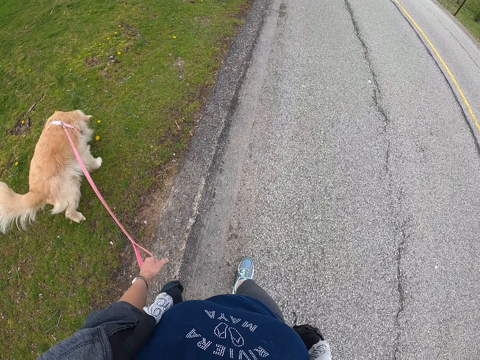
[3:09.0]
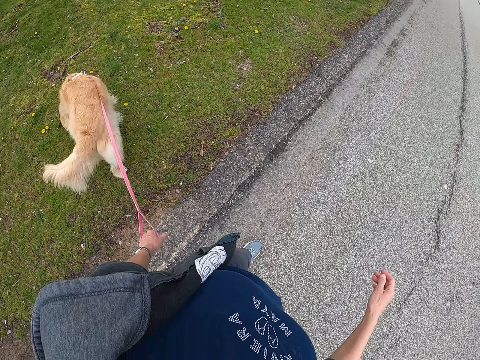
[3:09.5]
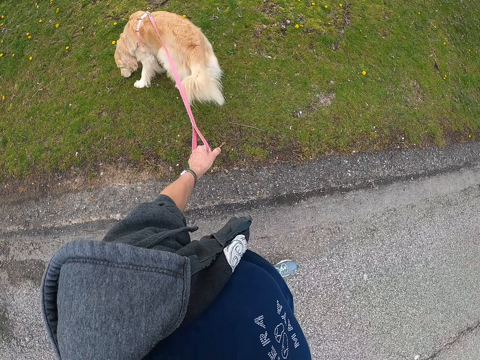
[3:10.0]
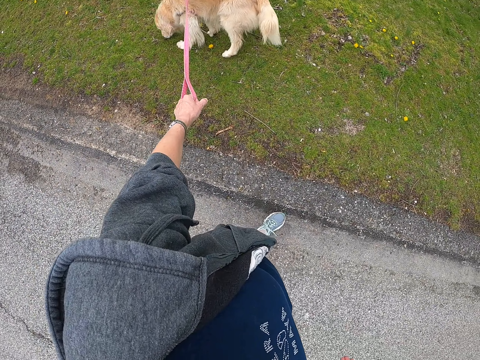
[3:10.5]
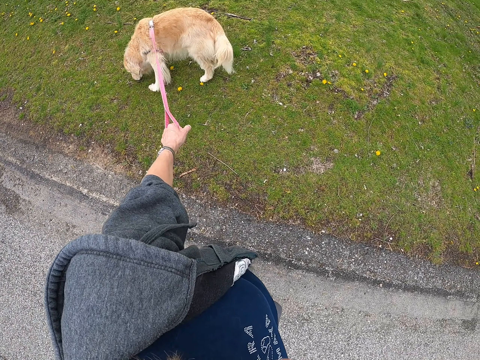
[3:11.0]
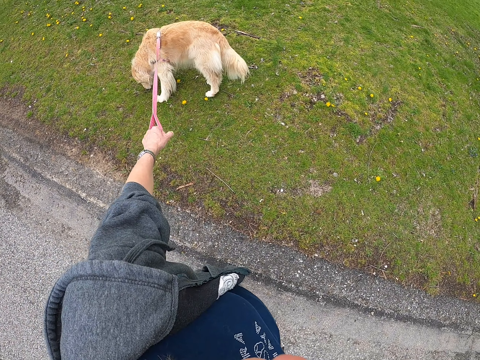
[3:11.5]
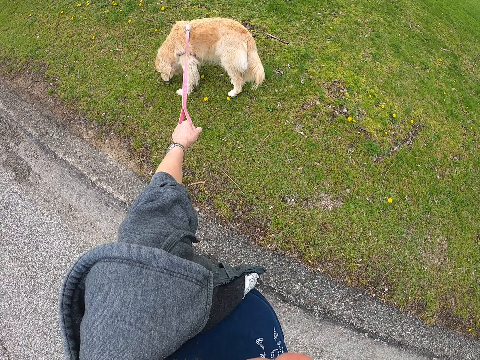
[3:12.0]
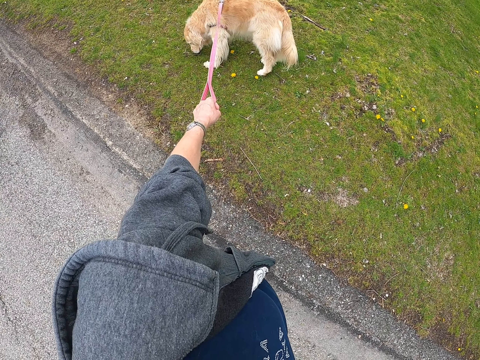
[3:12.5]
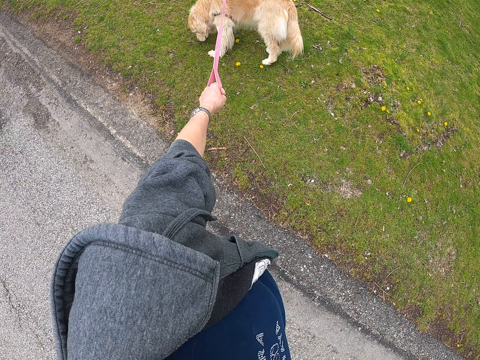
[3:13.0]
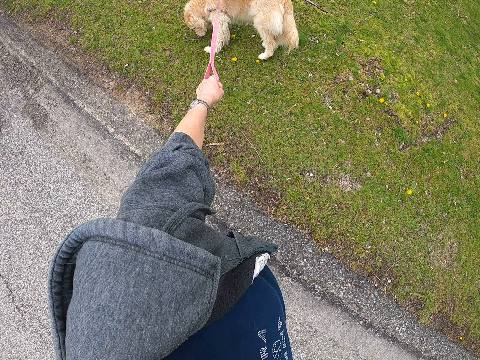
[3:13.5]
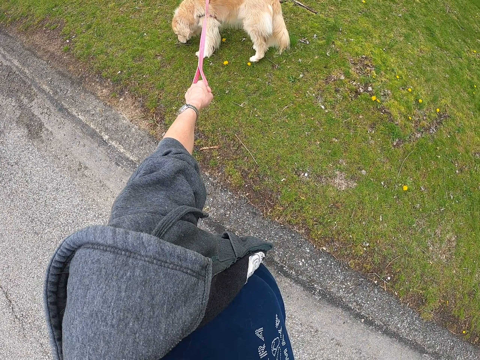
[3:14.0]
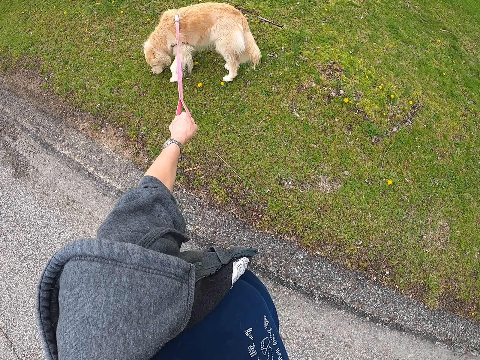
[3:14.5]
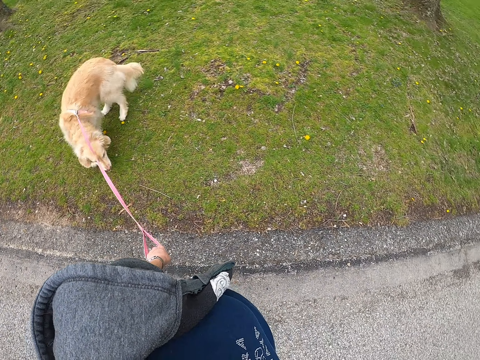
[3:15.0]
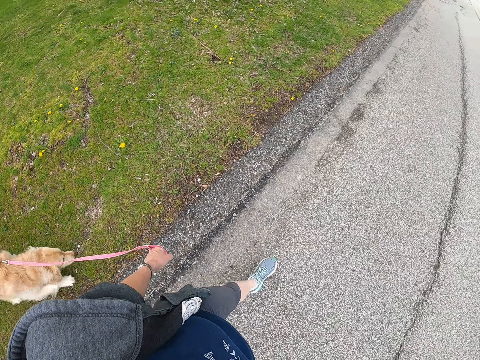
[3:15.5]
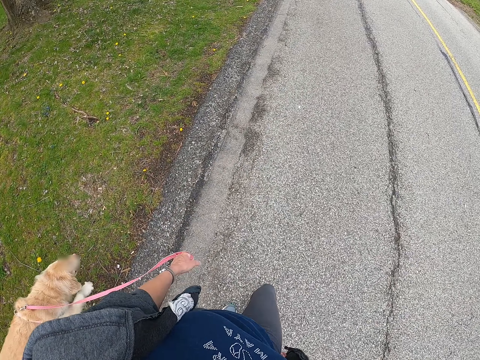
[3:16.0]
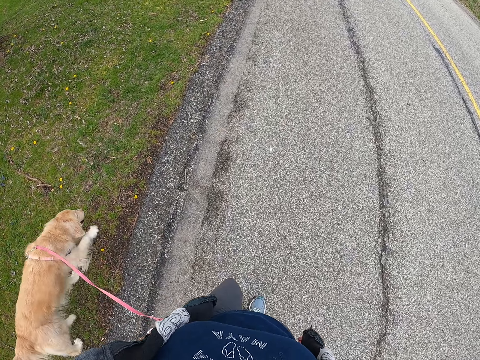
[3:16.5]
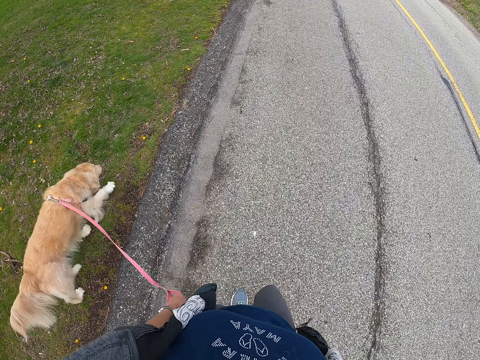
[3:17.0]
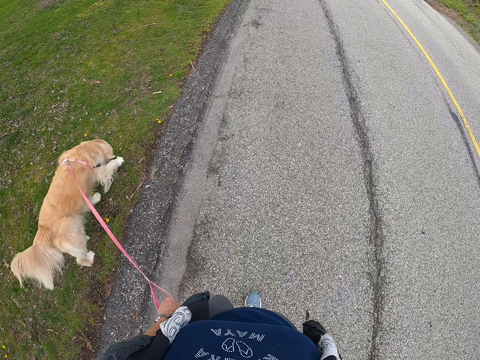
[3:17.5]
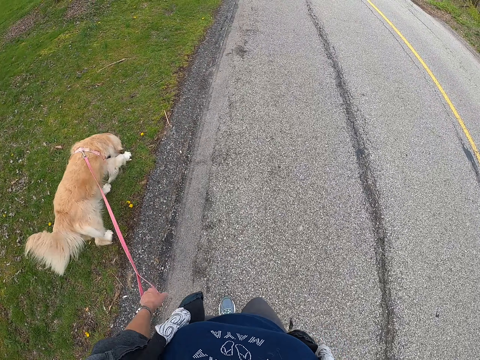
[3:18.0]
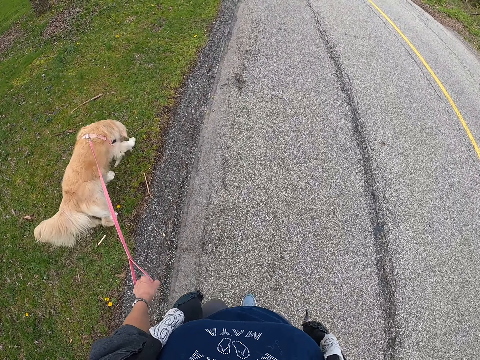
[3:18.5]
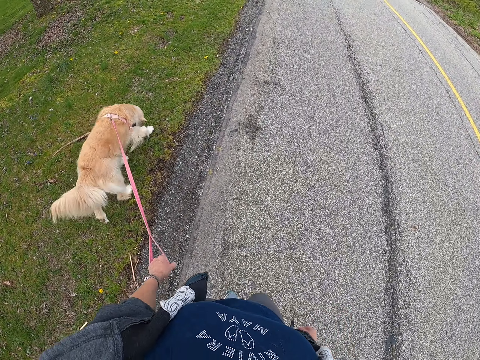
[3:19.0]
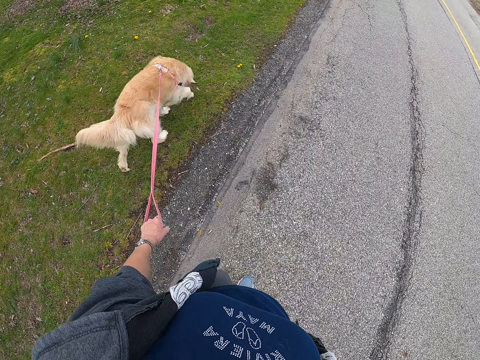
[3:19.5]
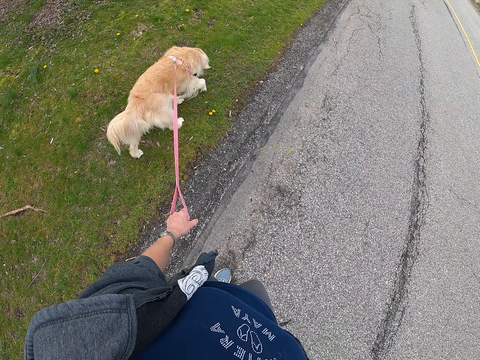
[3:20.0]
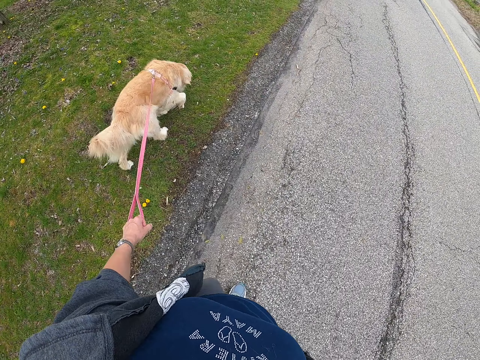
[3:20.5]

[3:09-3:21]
The camera wearer waits at the dog. They stop on the pavement. They walk the dog. They walk on the road.

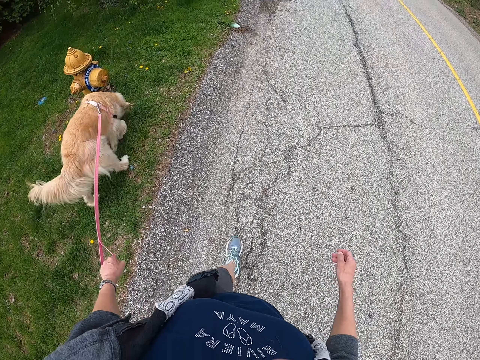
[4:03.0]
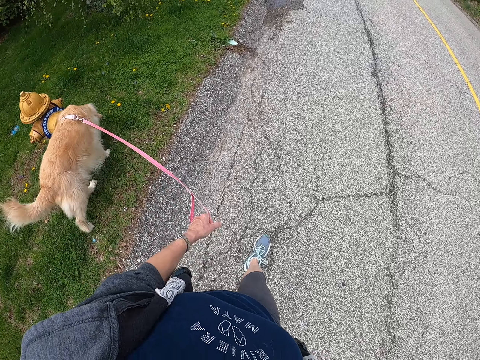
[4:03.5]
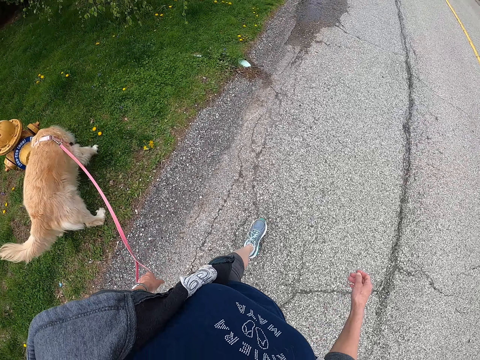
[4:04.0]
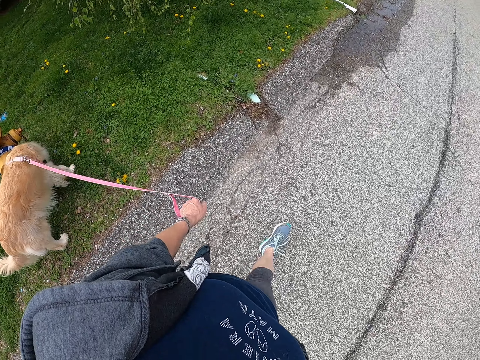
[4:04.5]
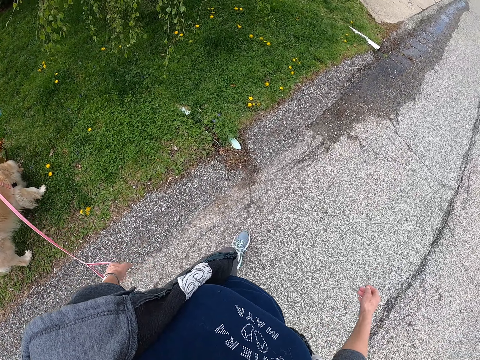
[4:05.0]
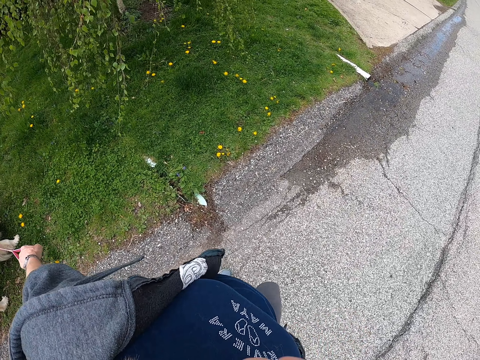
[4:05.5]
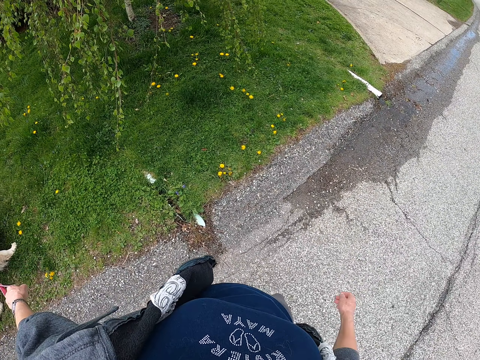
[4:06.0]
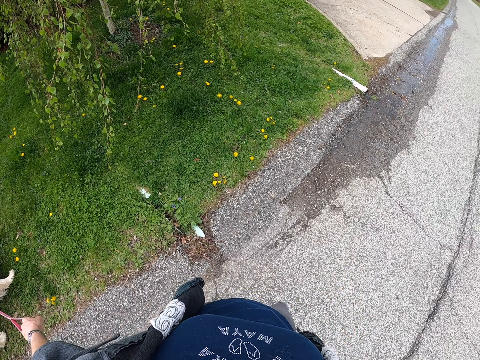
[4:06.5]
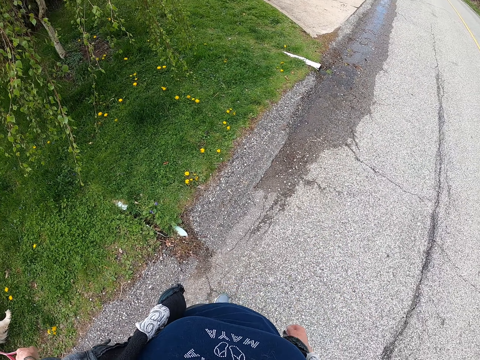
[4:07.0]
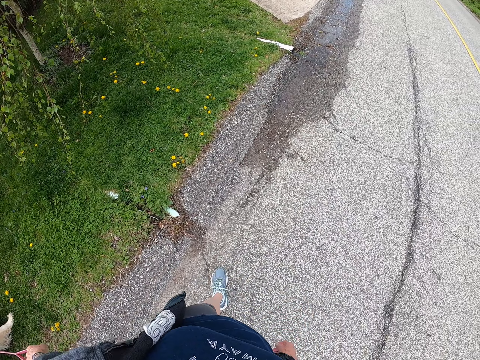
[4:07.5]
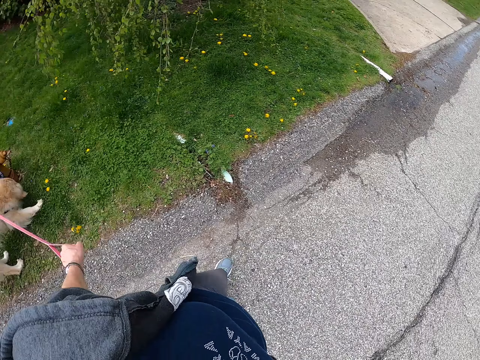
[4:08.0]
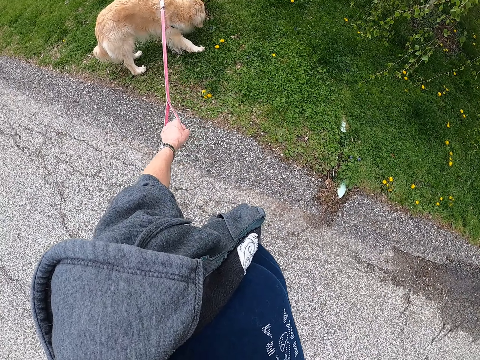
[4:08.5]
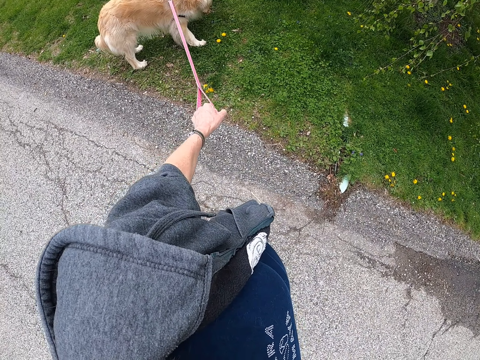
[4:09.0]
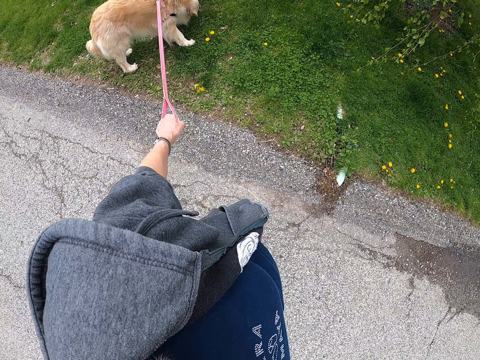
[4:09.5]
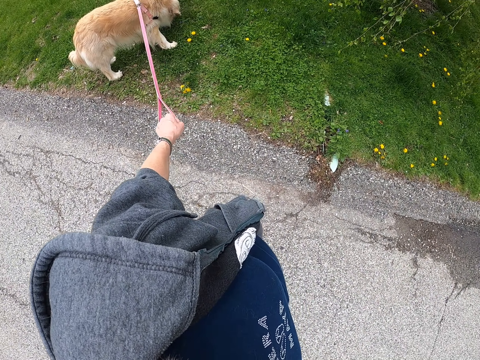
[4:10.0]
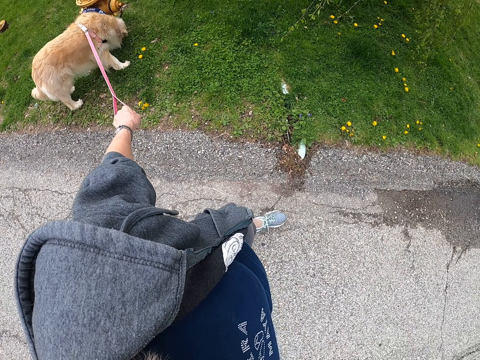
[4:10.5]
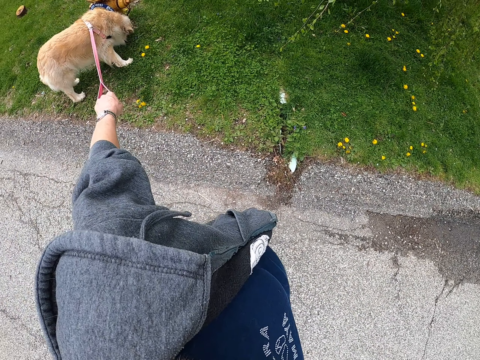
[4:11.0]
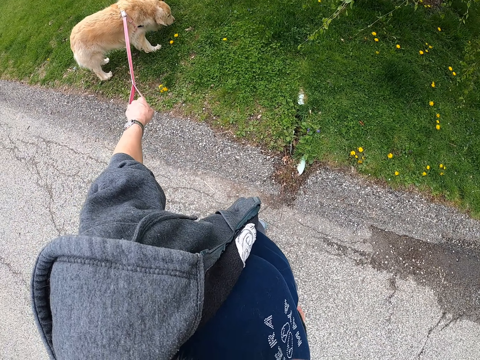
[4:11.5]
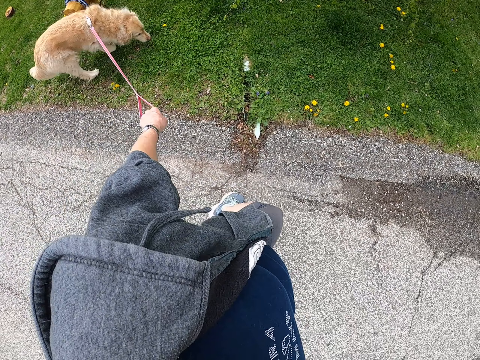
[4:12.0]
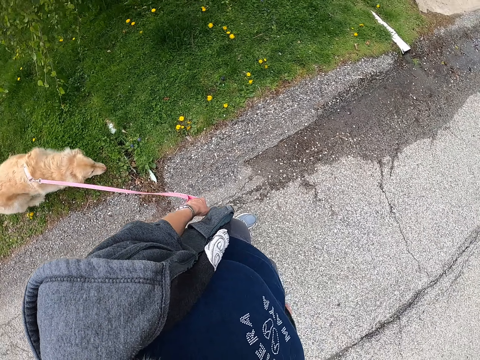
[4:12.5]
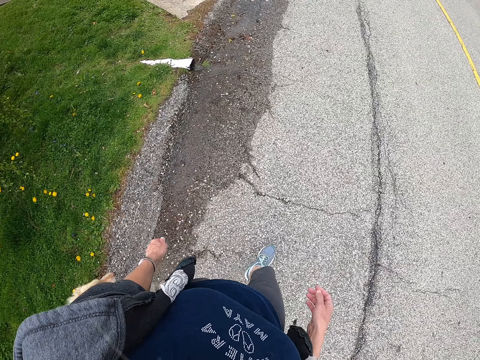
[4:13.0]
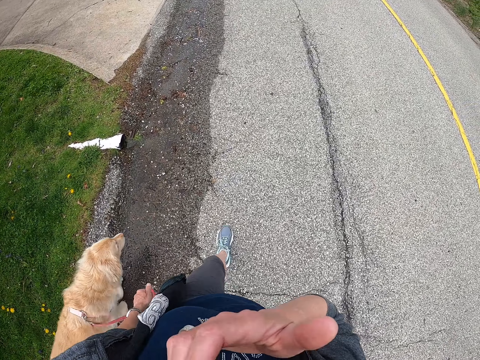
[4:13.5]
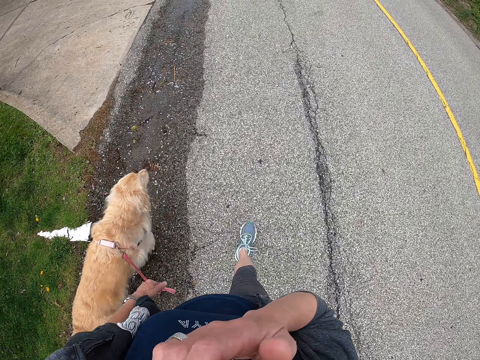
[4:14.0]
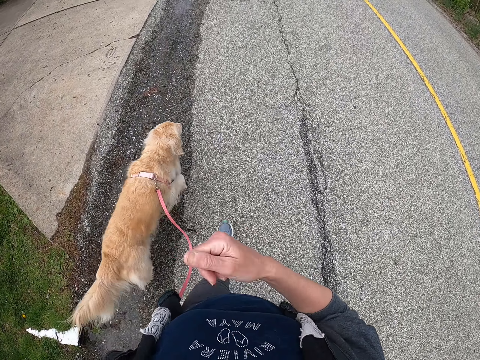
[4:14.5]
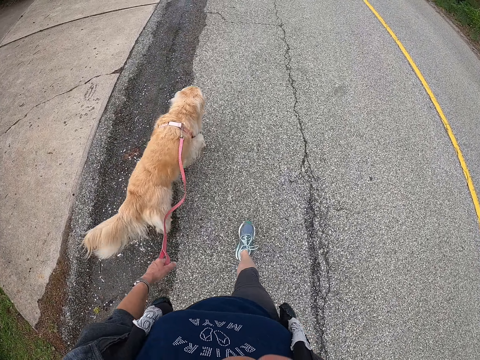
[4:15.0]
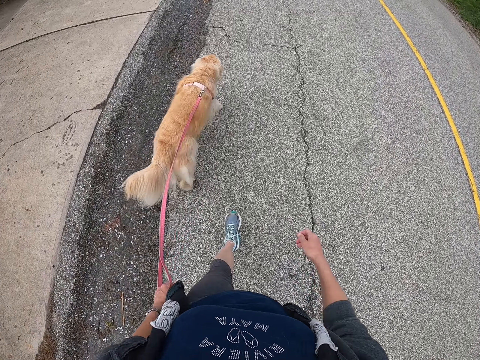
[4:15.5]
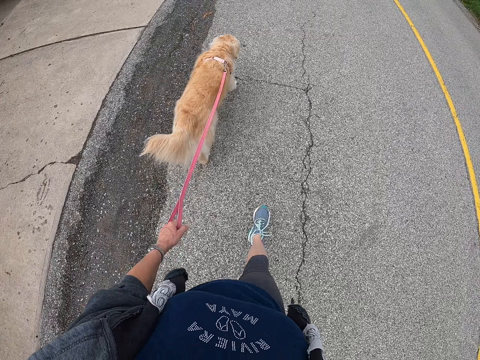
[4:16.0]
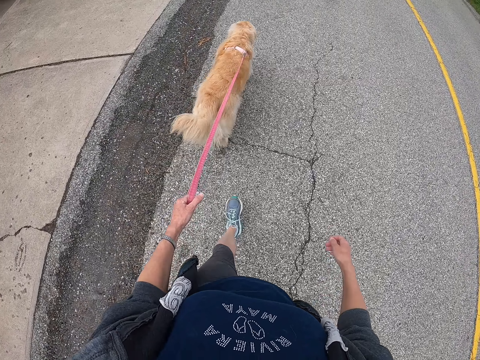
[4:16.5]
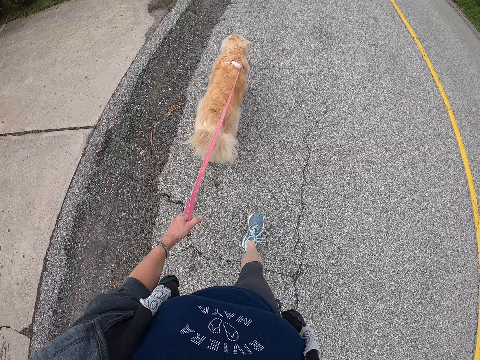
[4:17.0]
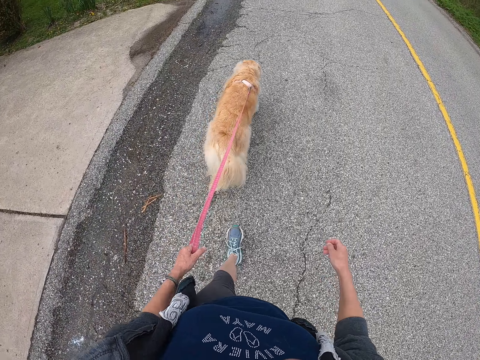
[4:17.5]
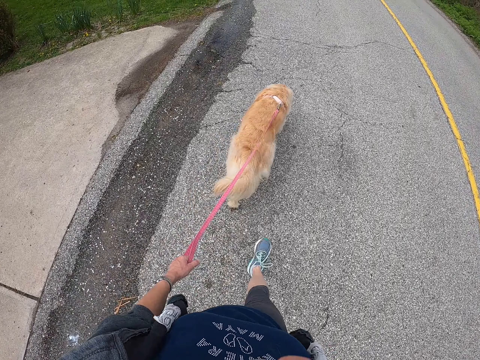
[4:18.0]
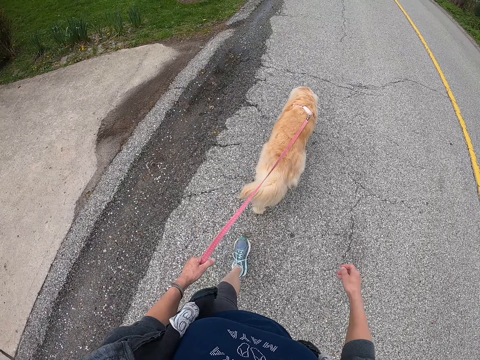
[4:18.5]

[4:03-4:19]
The camera wearer waits at the dog. She stops on the pavement. She walks the dog. She walks on the road. She touches her face.
